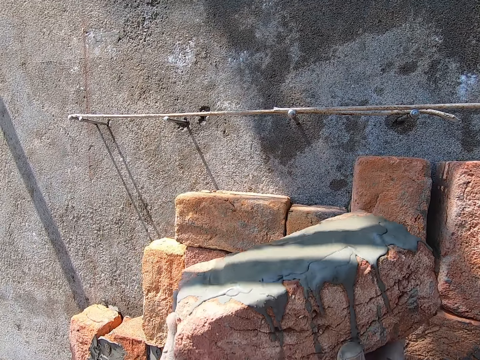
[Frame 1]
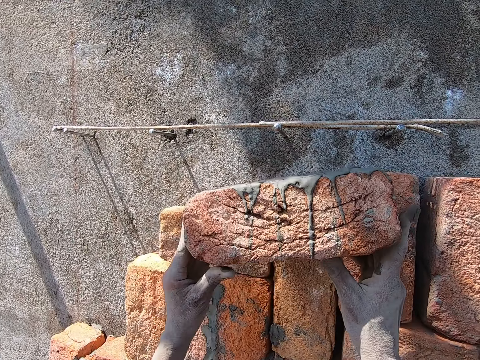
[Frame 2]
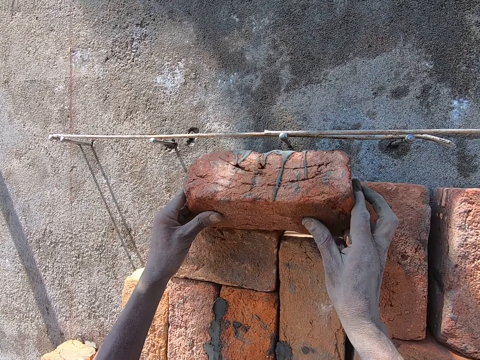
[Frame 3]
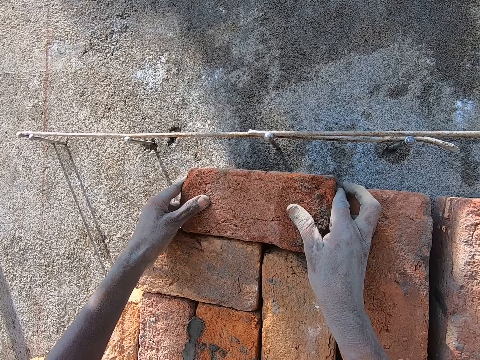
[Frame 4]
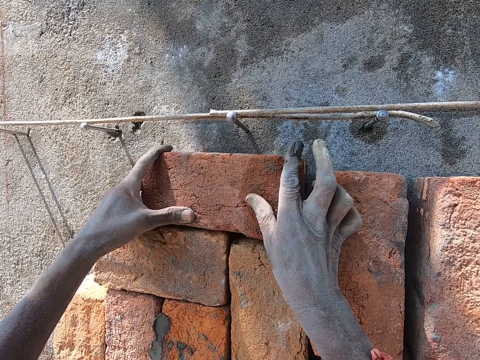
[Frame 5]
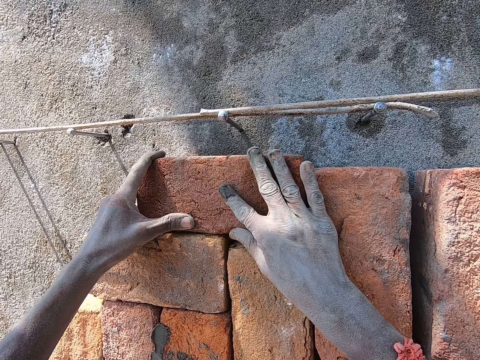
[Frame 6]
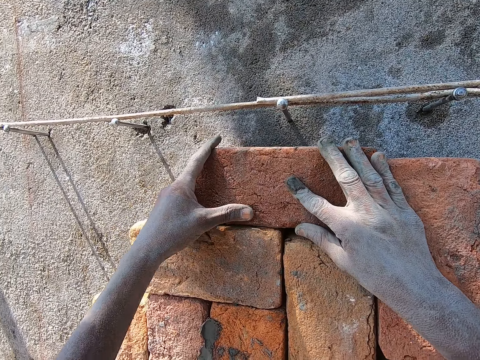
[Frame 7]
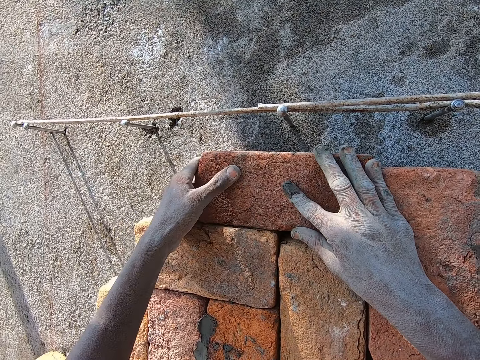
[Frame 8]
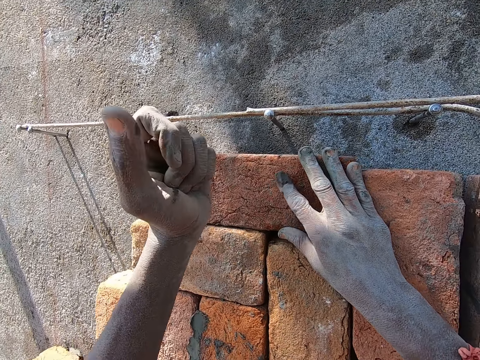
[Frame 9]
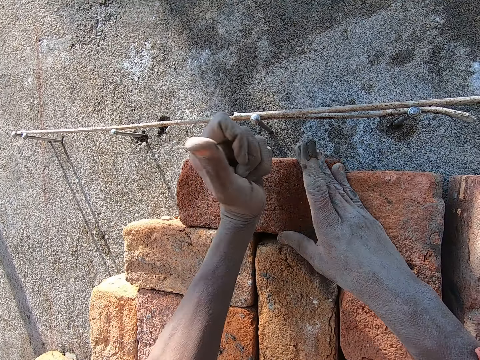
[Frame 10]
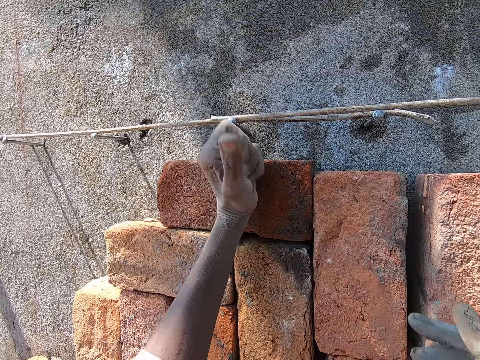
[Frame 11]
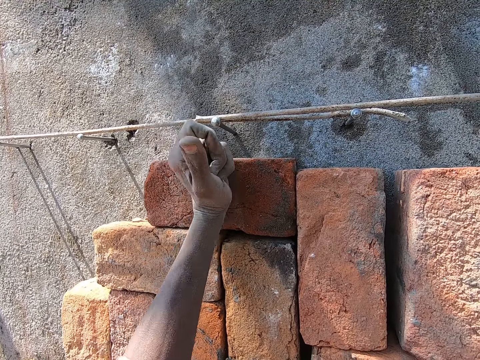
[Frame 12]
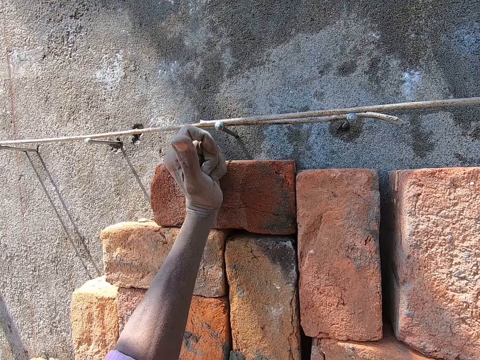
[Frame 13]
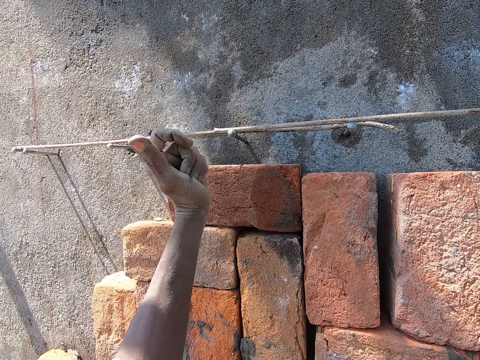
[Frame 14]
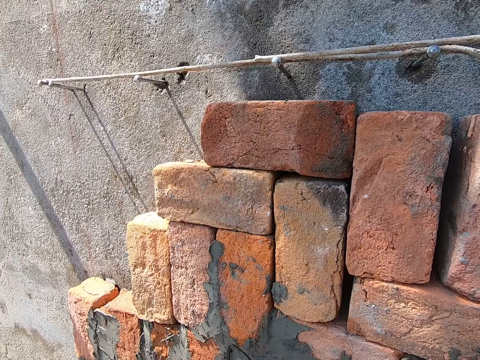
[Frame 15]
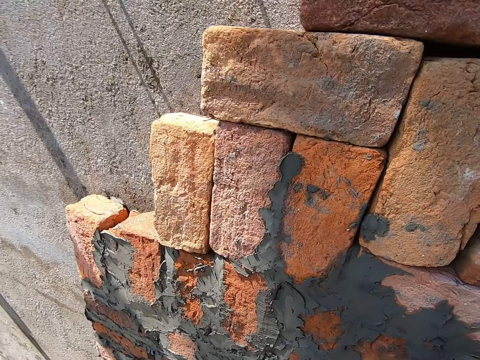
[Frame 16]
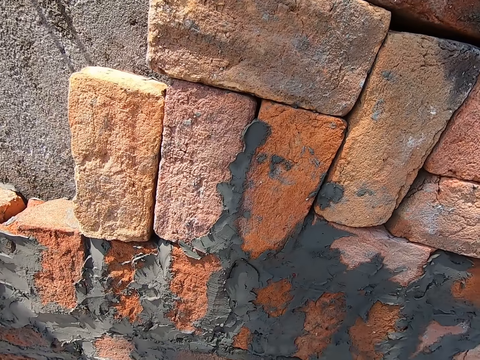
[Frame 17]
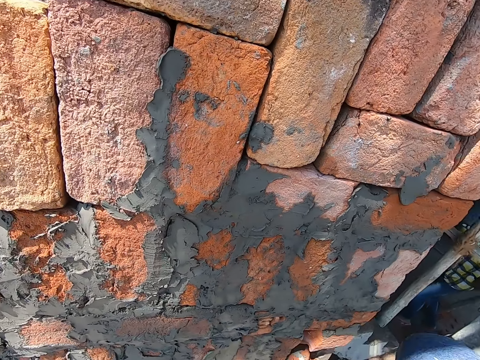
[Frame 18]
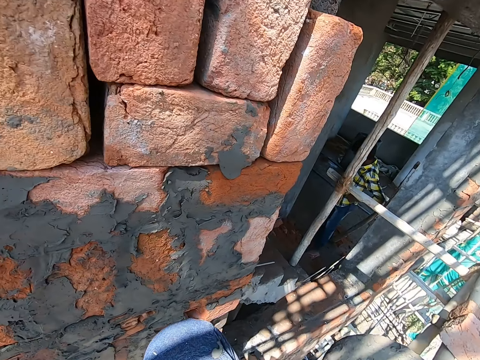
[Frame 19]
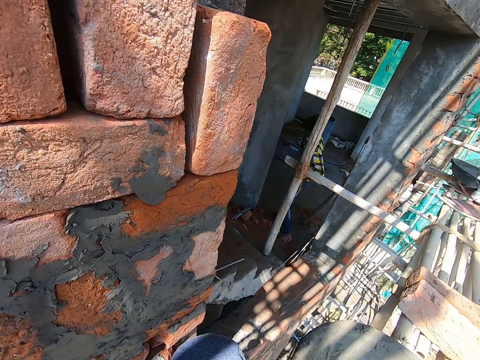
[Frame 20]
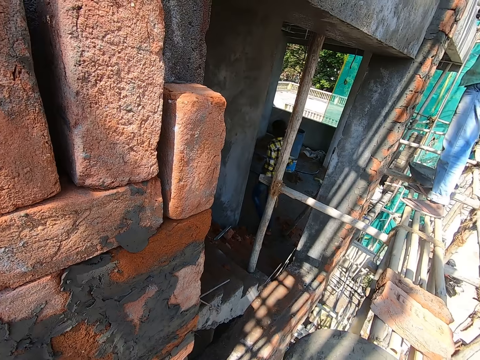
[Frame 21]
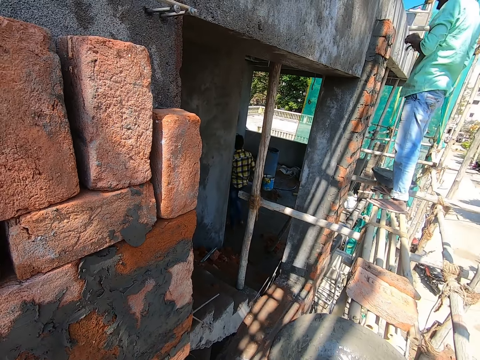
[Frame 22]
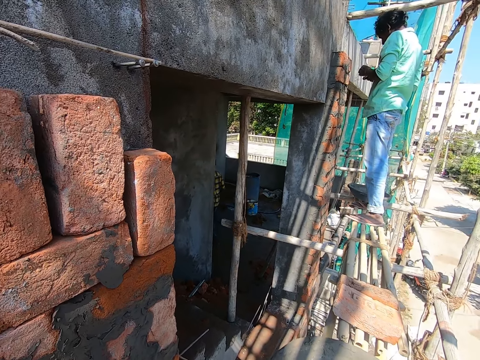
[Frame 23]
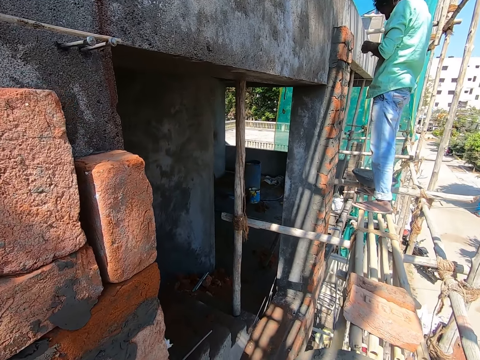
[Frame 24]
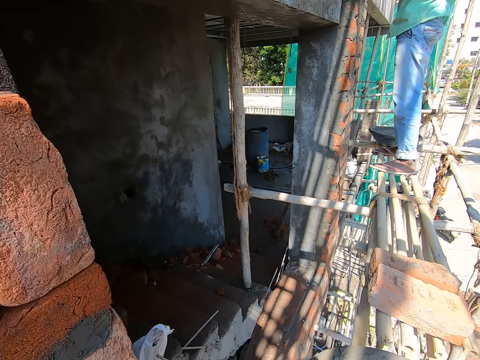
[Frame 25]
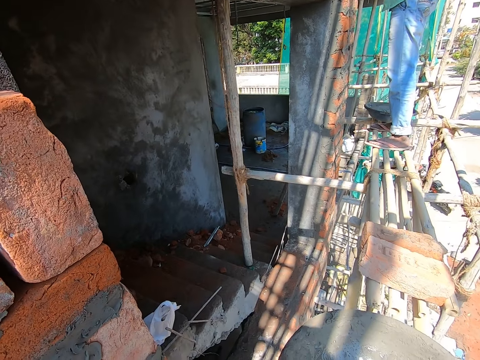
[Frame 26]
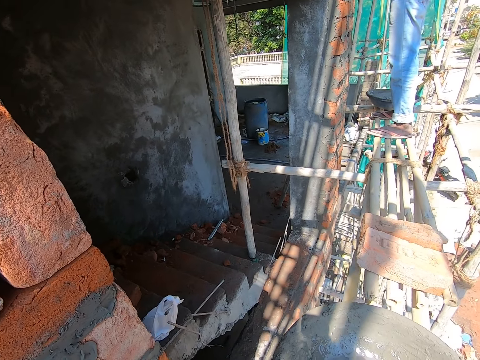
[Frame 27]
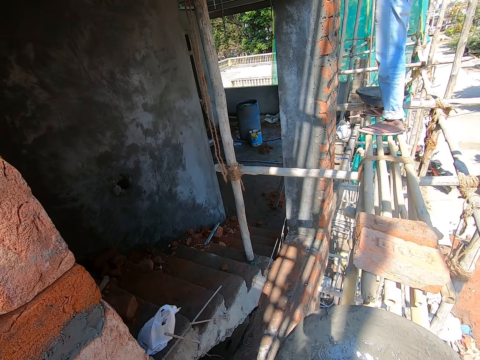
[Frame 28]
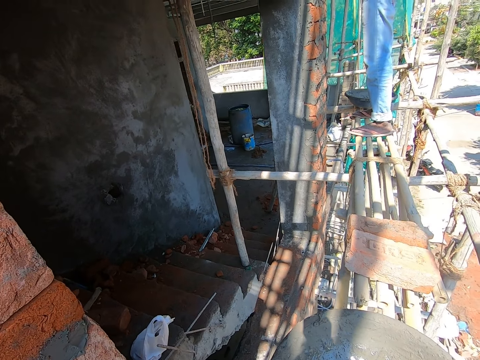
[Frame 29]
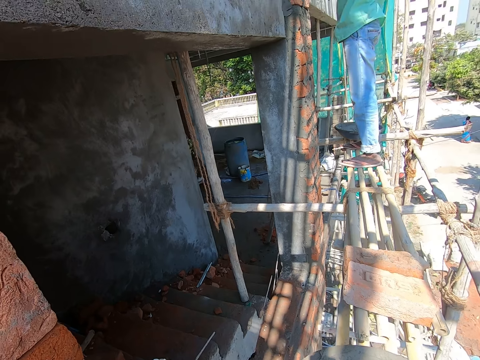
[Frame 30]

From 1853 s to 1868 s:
The camera wearer places the brick in his hands on the wall. He hits the brick on the wall with his left hand. He looks around. He talks over the phone.

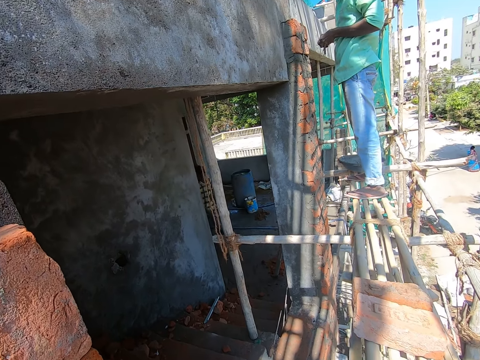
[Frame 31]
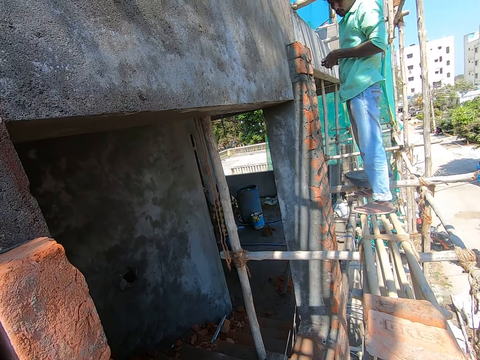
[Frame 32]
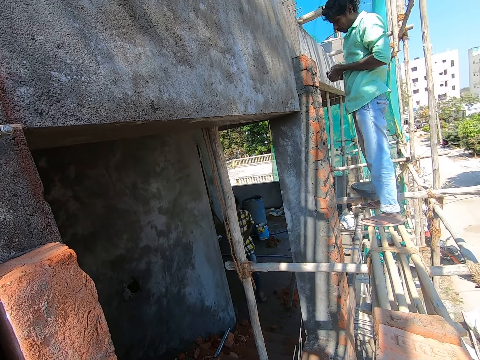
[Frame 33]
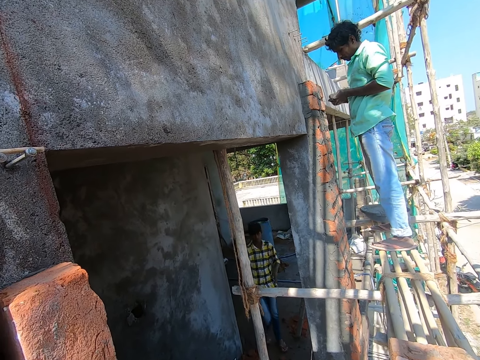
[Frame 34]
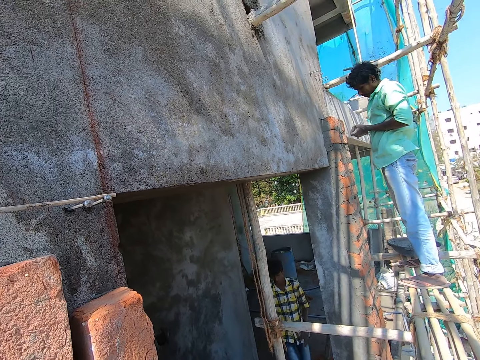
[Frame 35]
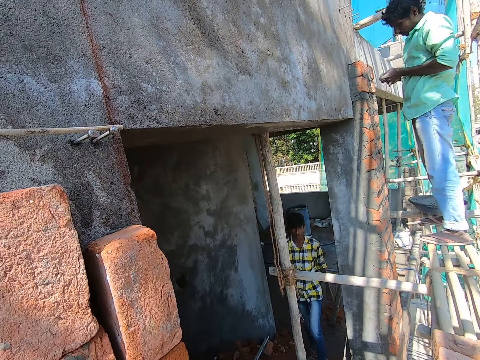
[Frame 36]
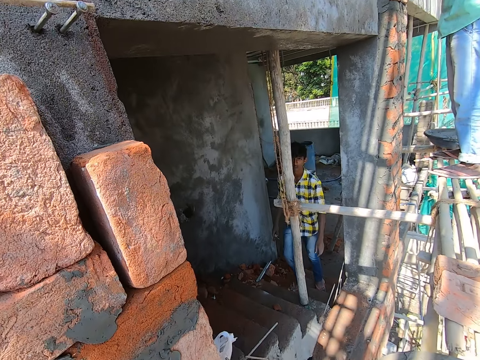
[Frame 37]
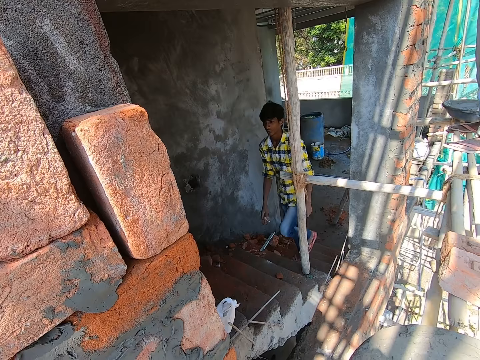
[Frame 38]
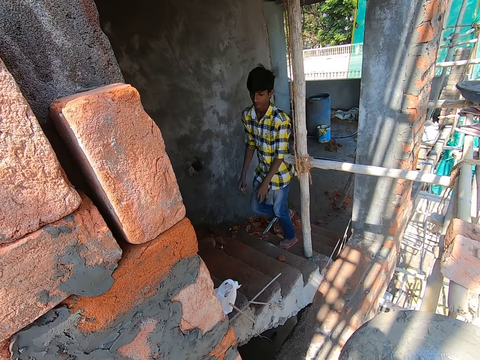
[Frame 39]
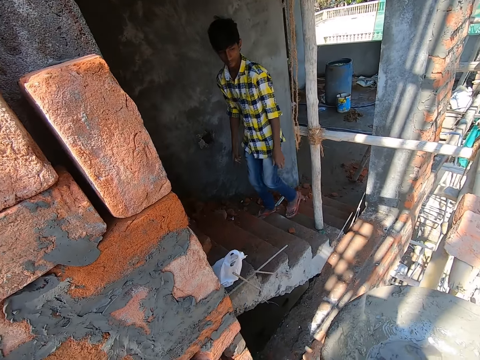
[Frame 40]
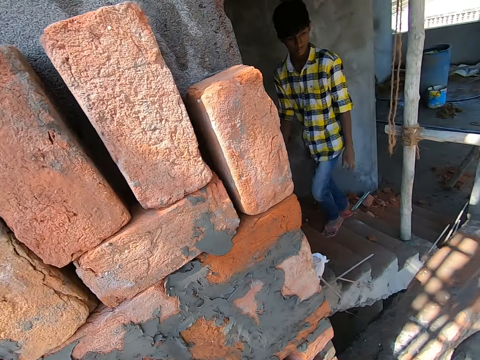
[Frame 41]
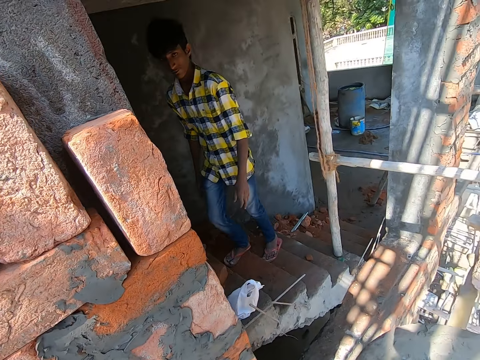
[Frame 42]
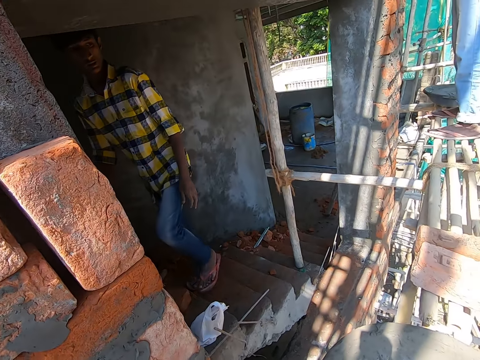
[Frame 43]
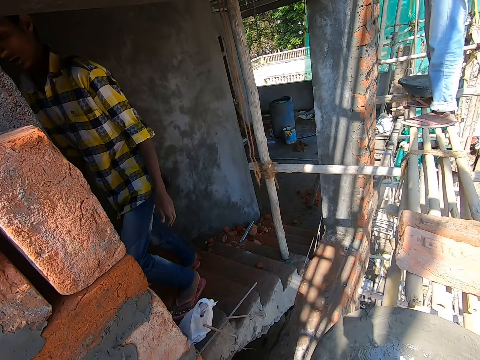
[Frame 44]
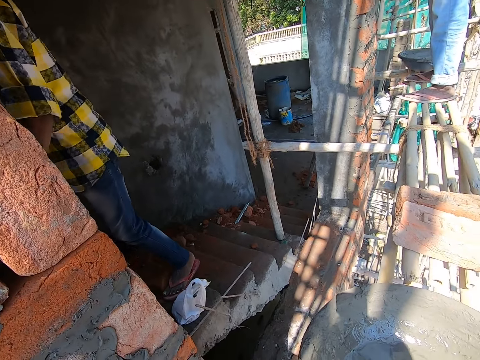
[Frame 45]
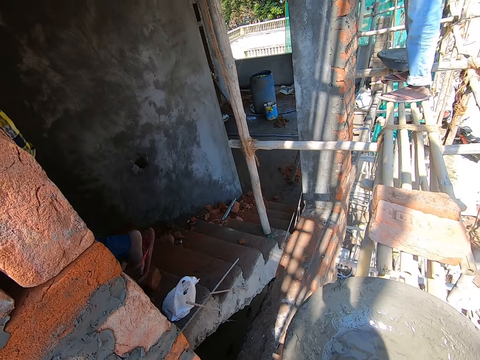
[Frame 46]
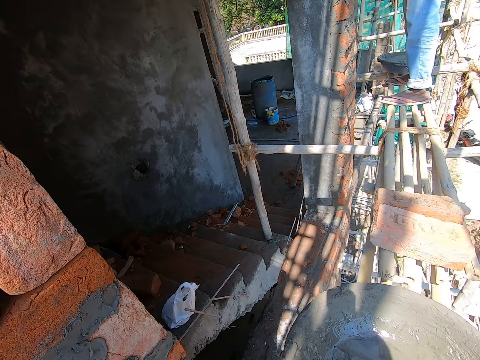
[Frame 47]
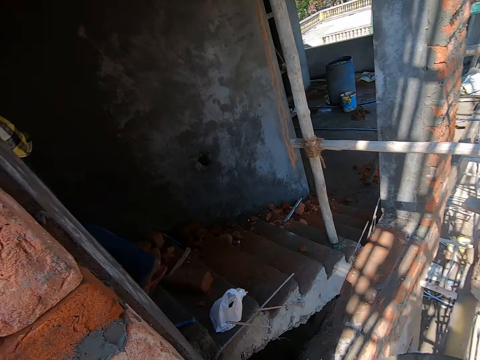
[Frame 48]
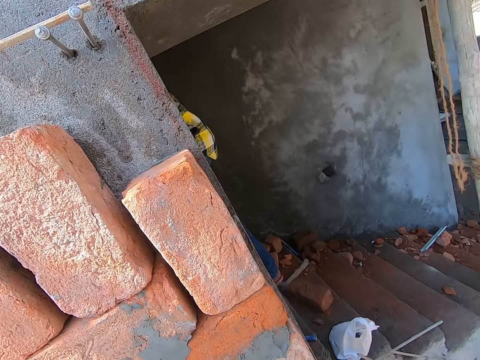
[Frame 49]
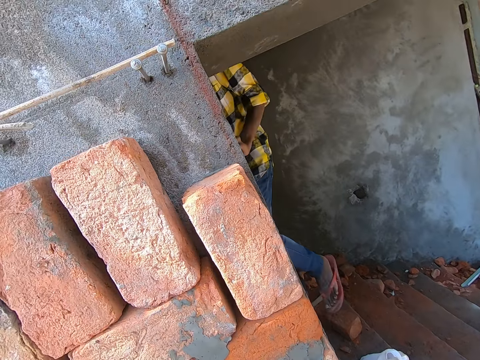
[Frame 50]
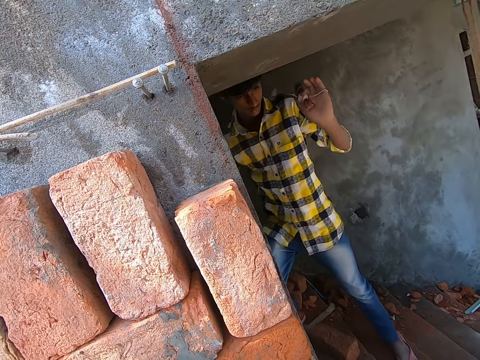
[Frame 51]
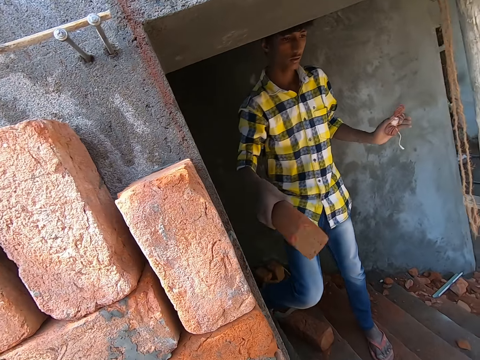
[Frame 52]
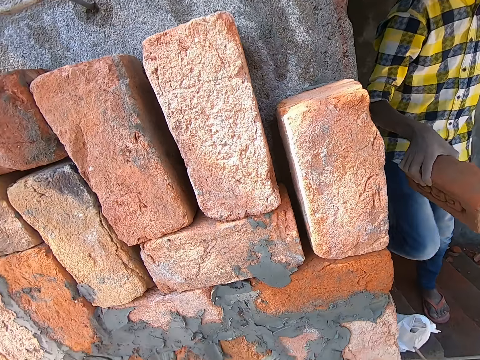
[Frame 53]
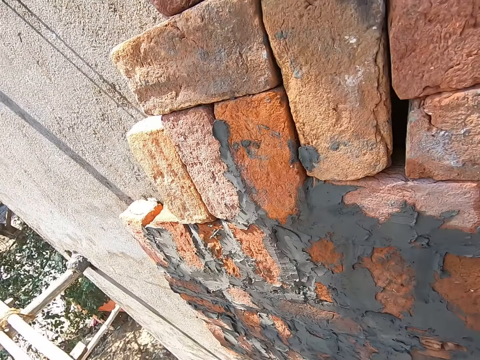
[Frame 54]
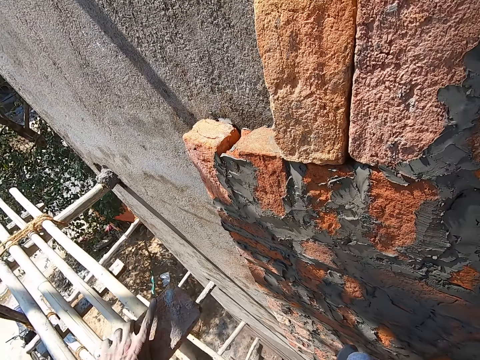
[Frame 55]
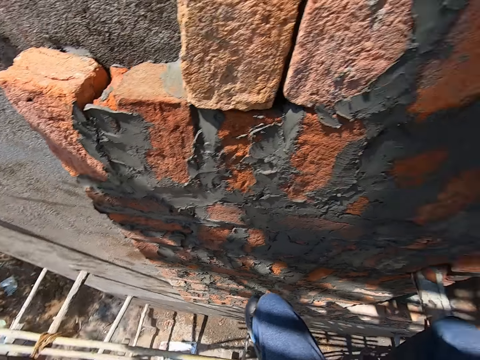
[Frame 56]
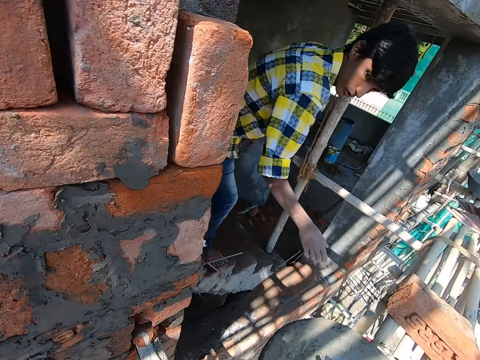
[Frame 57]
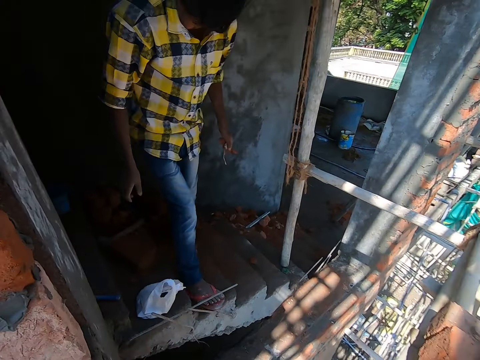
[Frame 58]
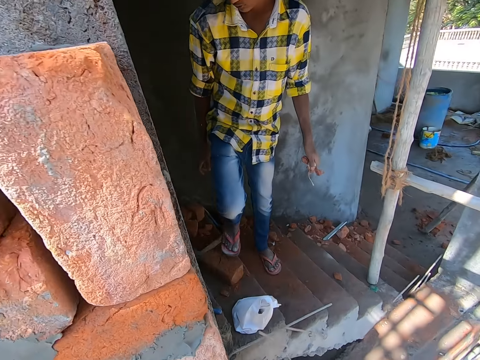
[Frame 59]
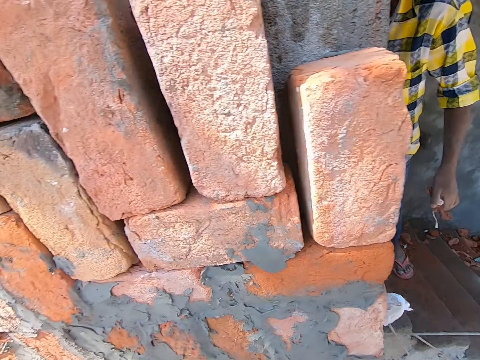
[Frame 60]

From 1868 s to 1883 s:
The camera wearer picks up a brick. He drops the brick on the scaffold with his left hand. A man drops a brick on the scaffold with his right hand.
